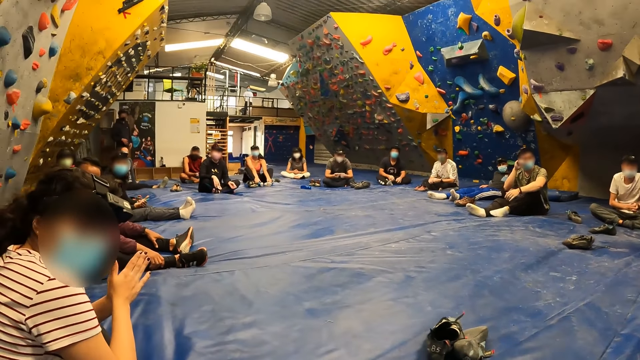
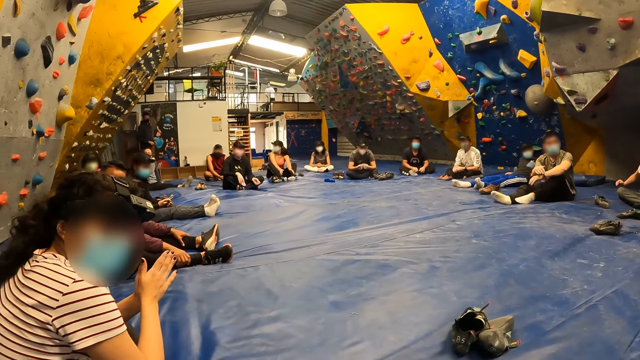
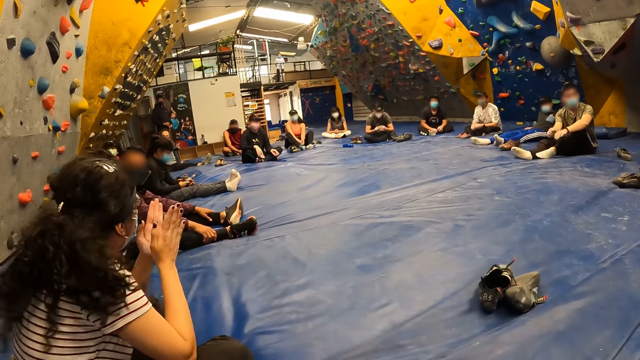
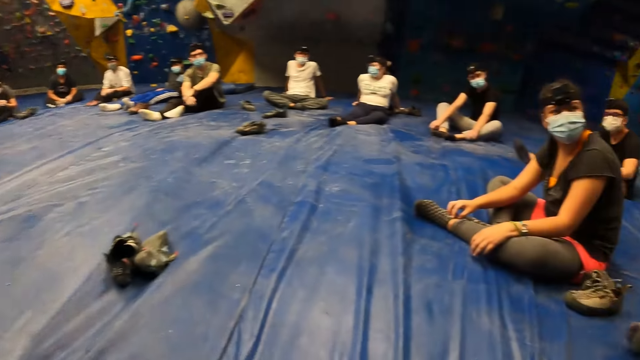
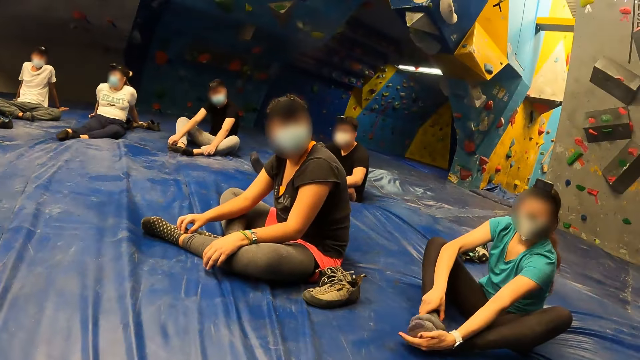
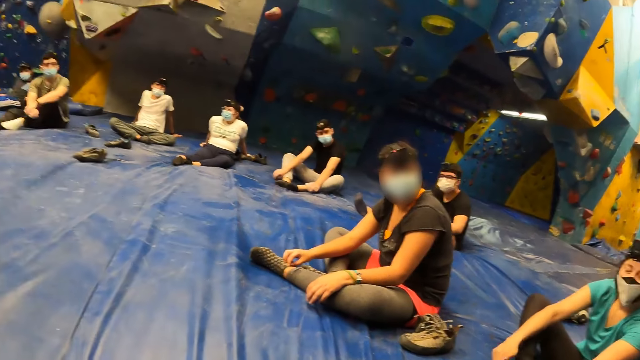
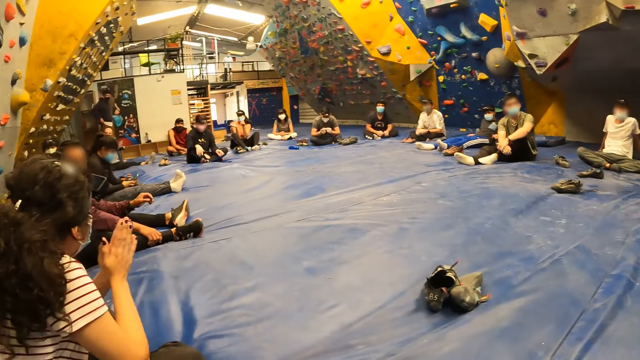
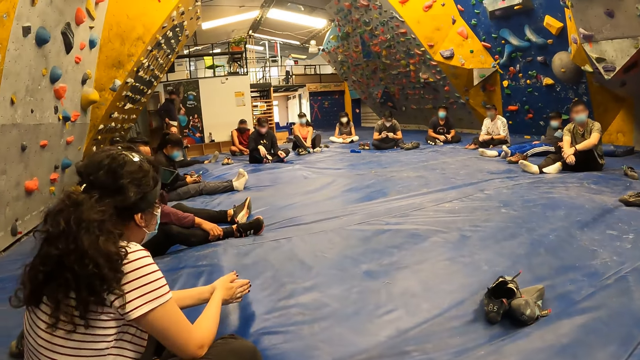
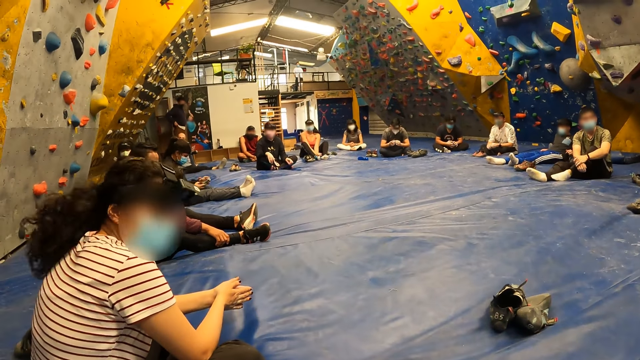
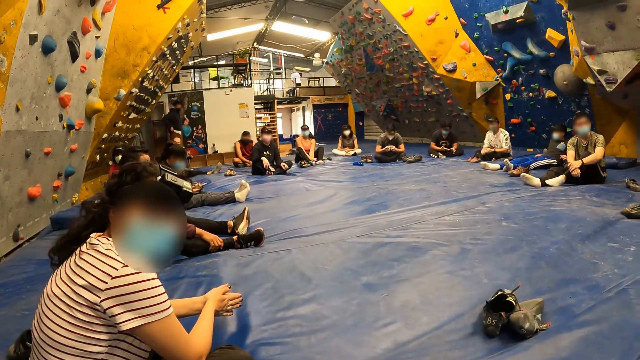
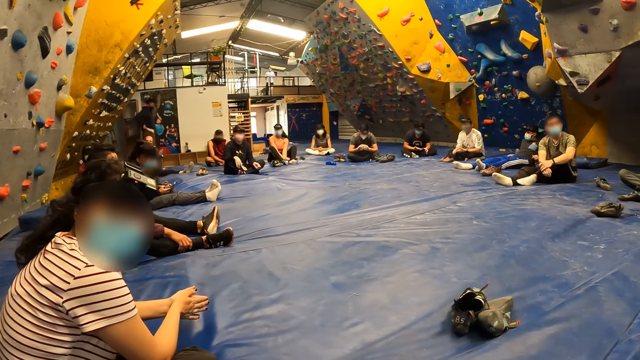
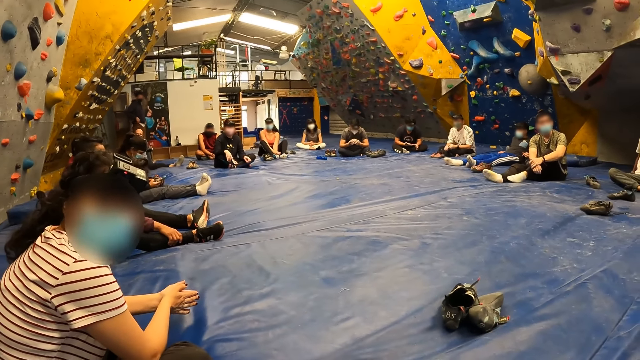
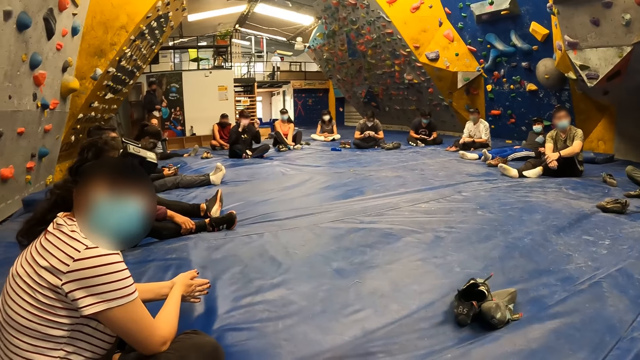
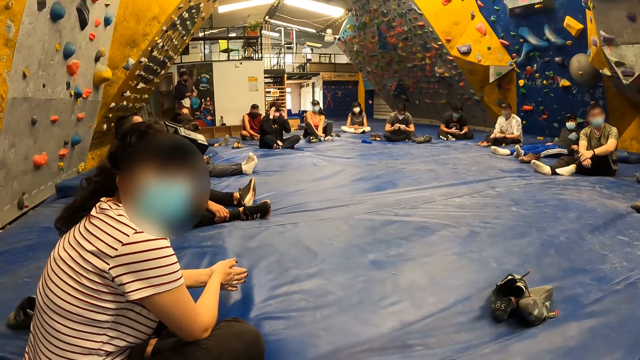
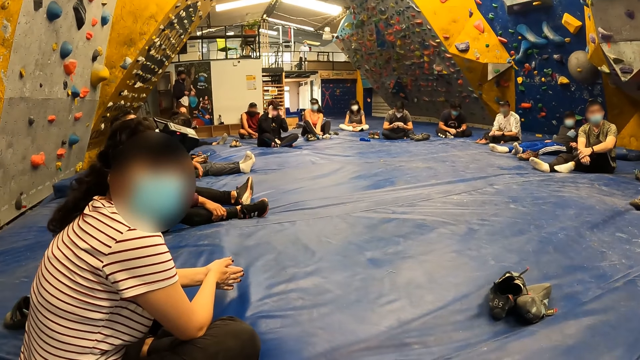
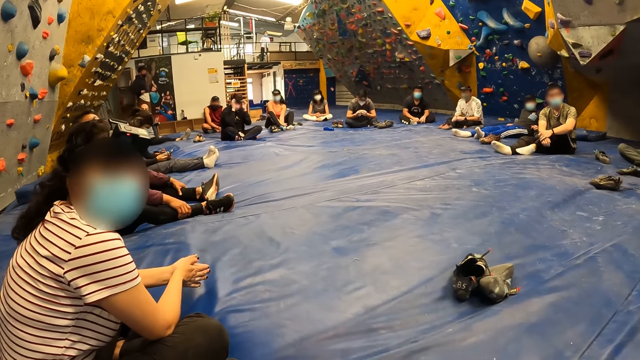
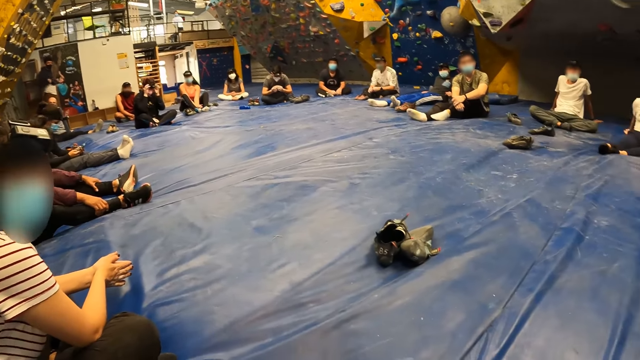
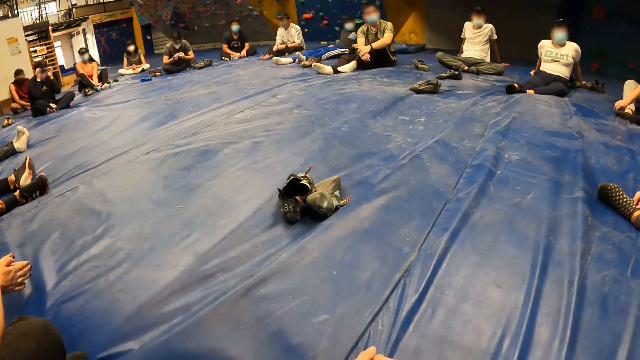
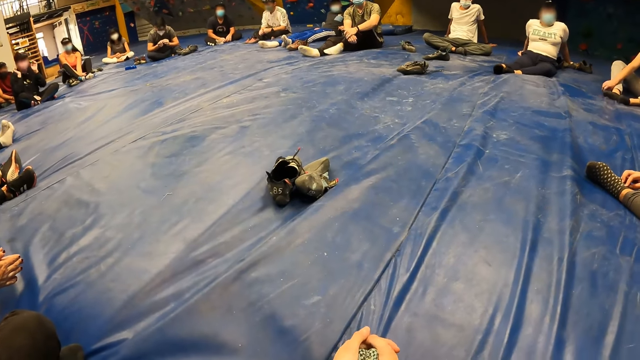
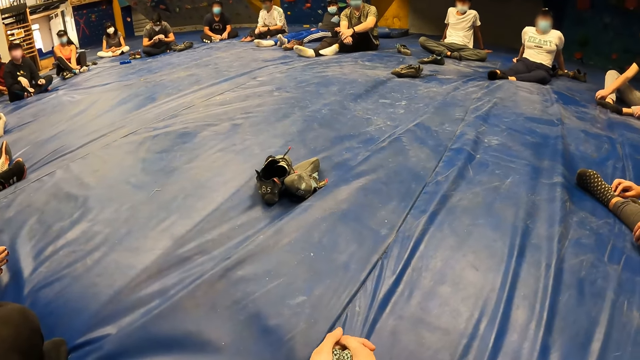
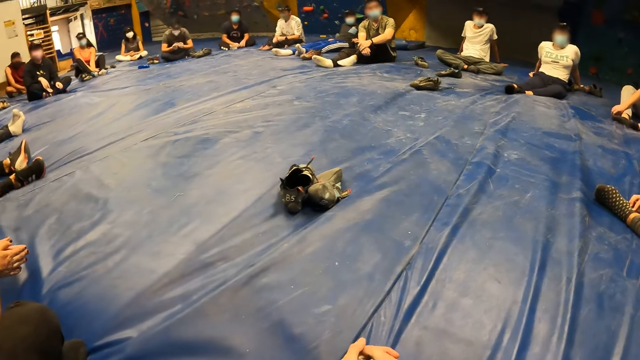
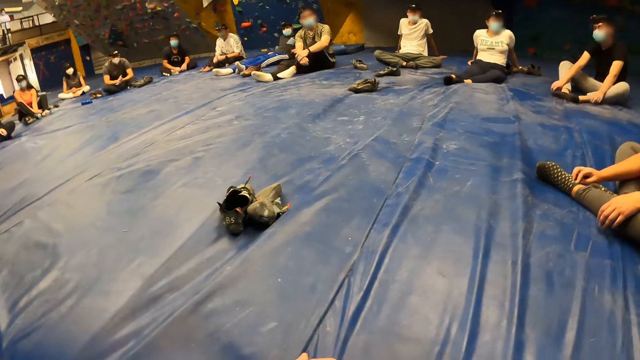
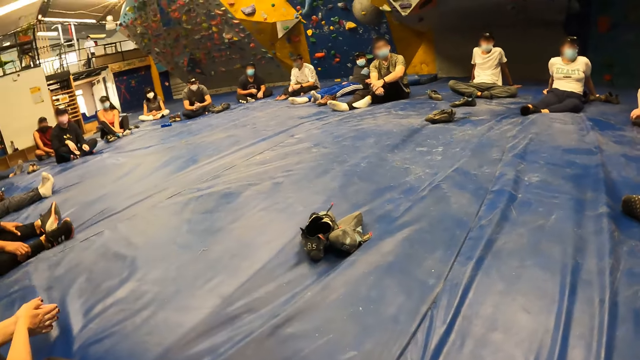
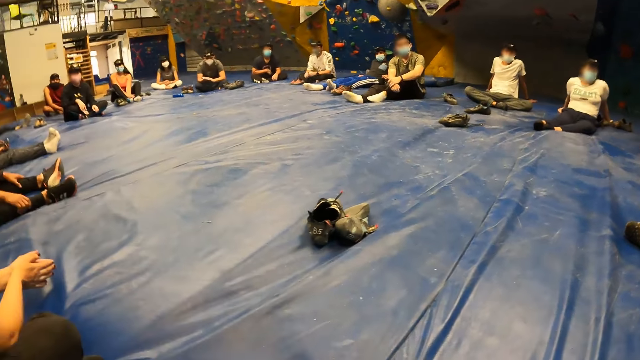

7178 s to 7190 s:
The camera wearer looks at a woman.

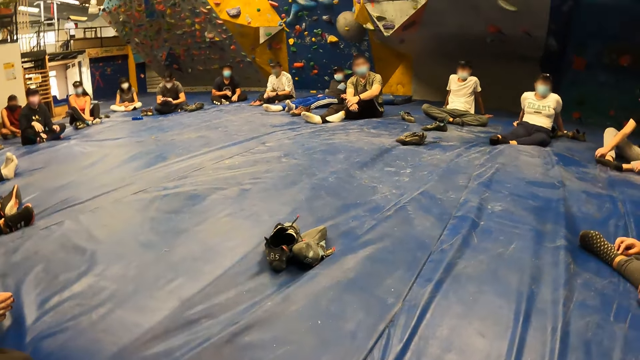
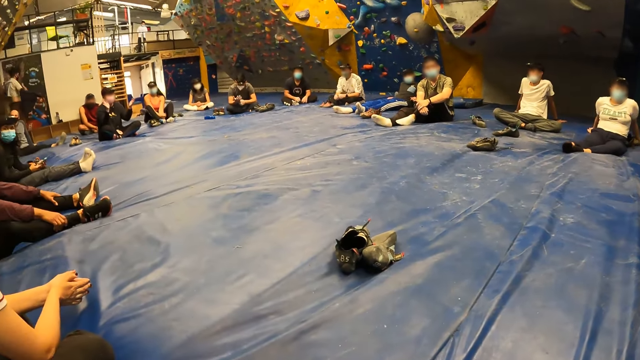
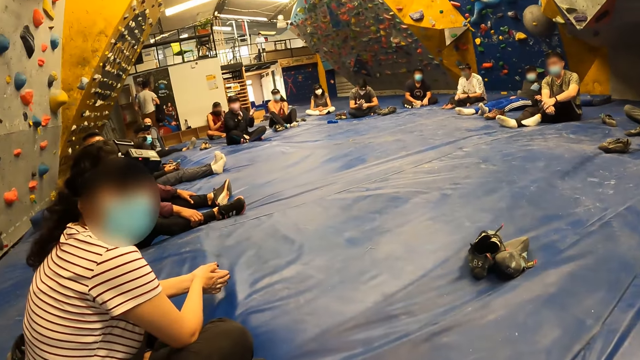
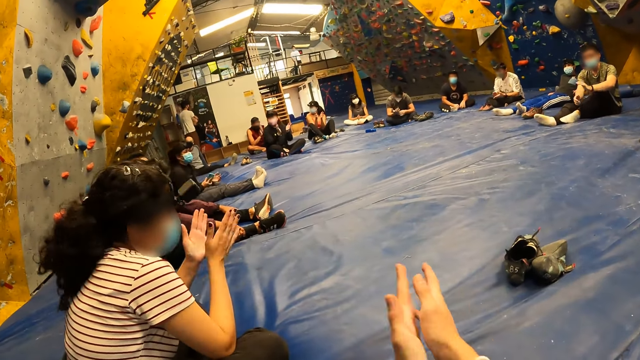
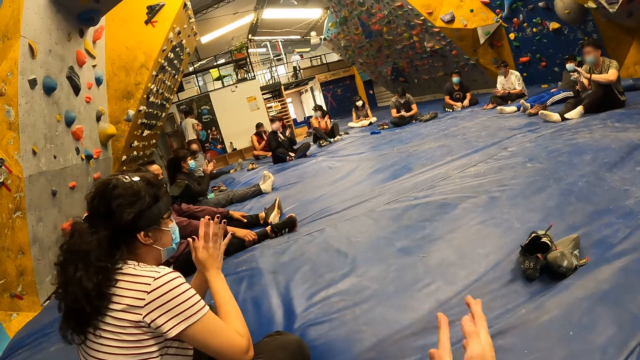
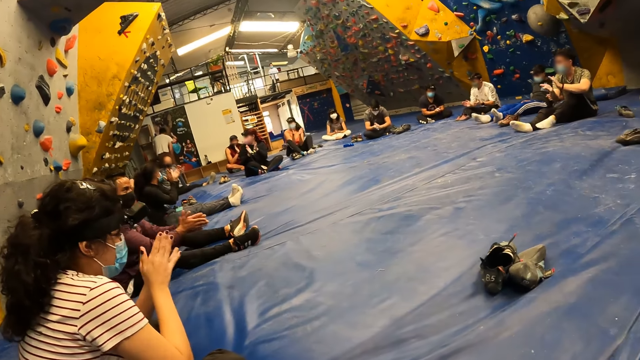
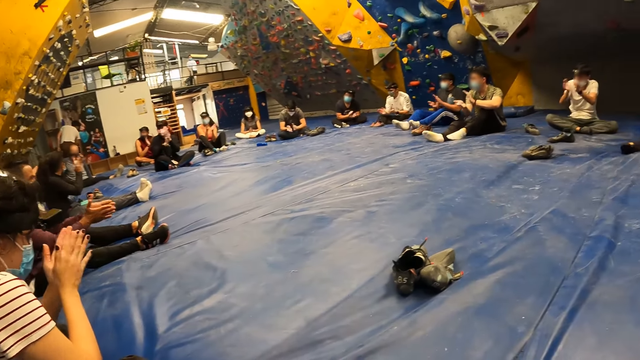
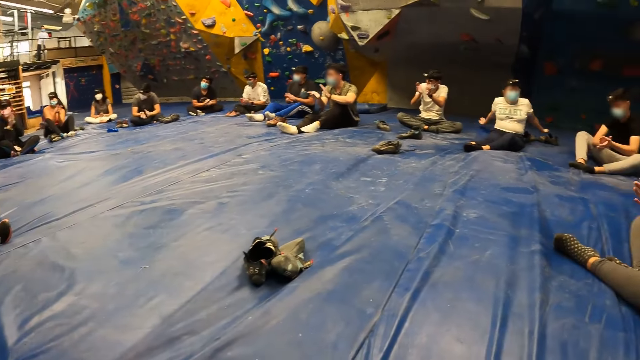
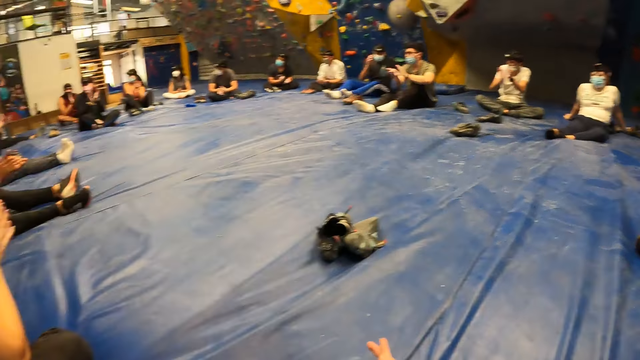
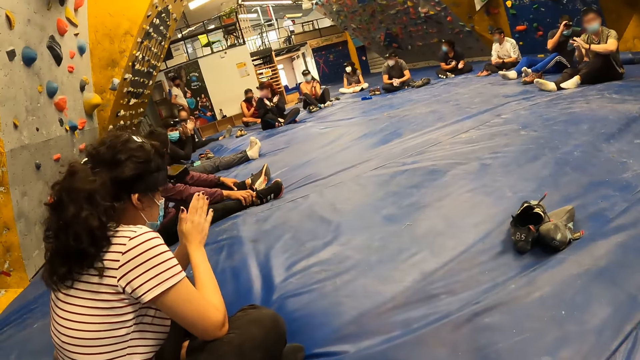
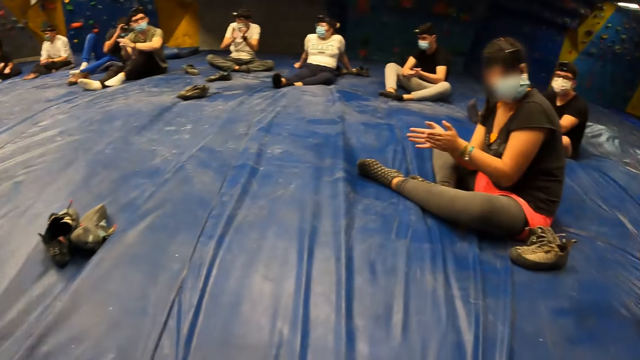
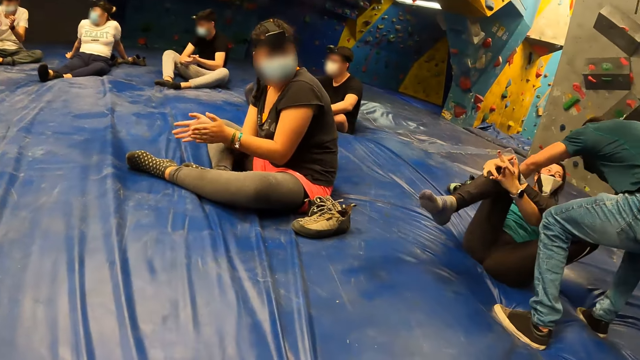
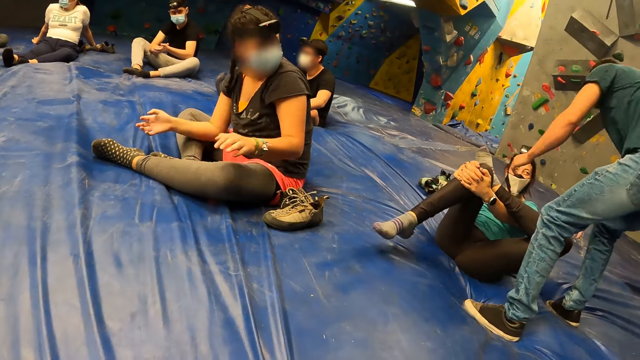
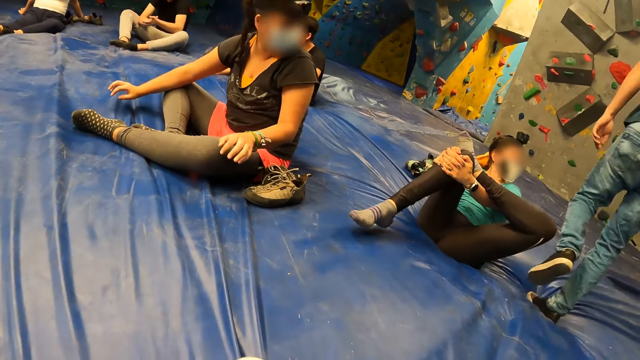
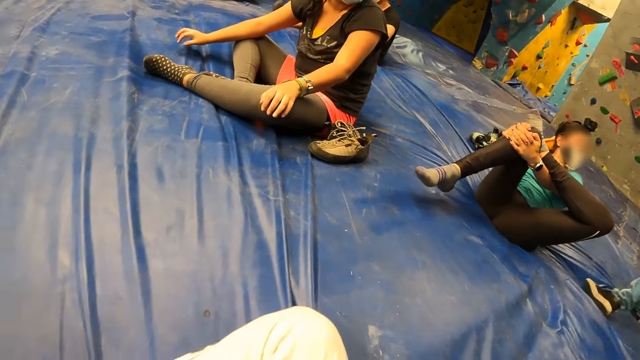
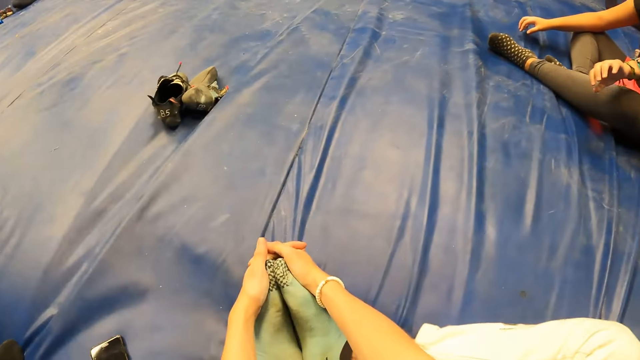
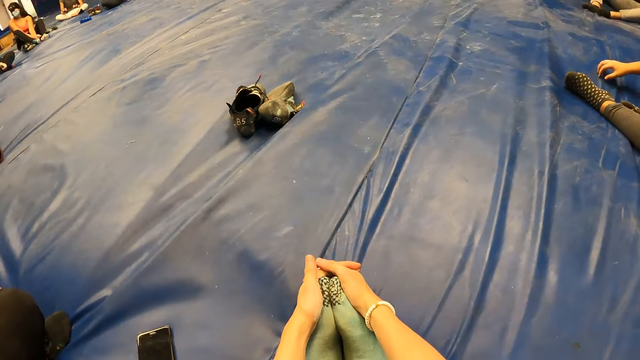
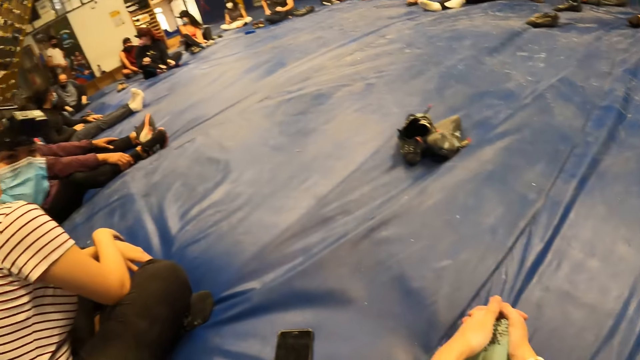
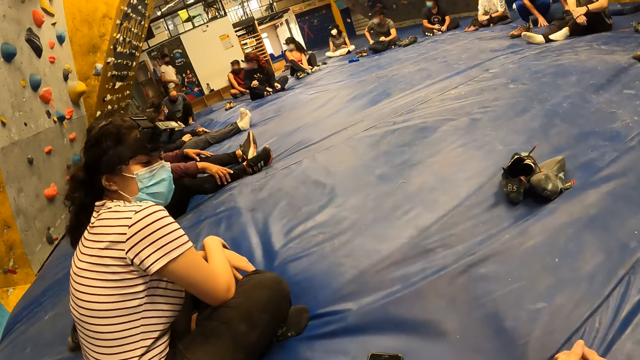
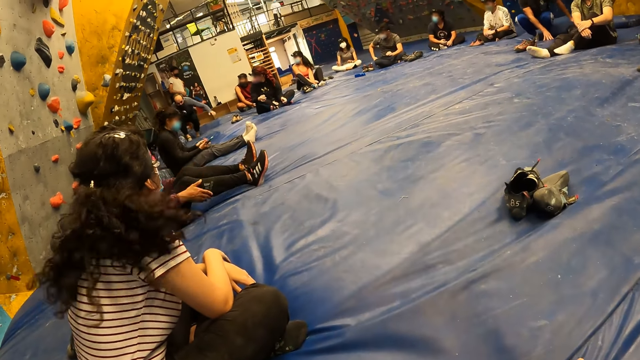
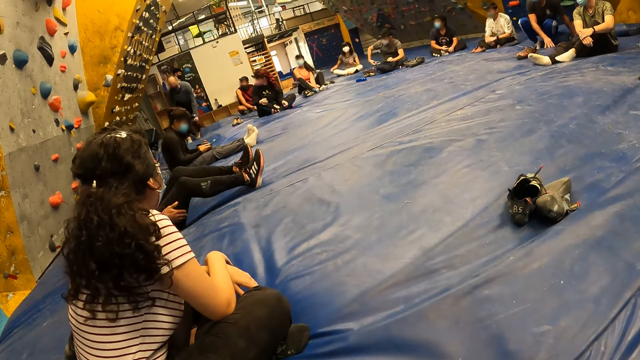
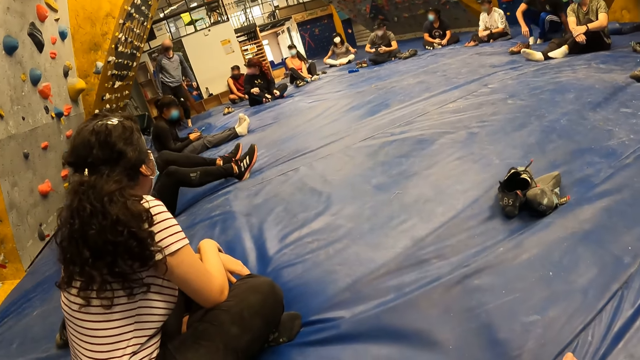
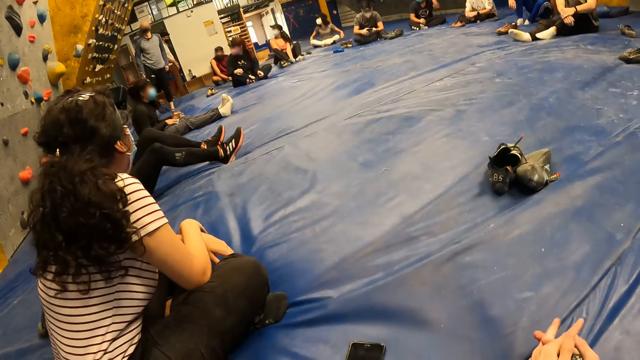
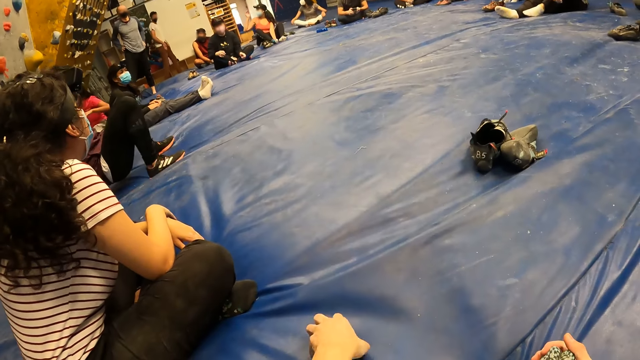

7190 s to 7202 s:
The camera wearer claps her hands. A woman exercises her legs with a man in the sport room. The camera wearer looks at another woman. She holds her feet. She looks at yet another woman.
